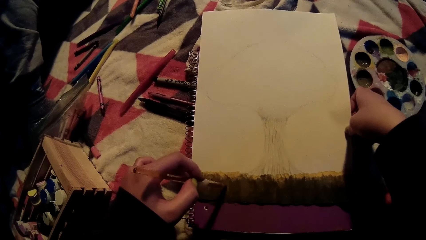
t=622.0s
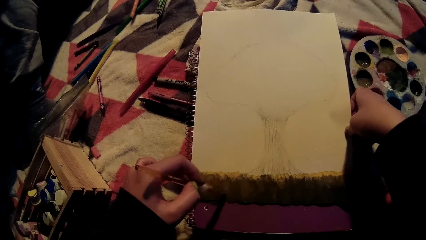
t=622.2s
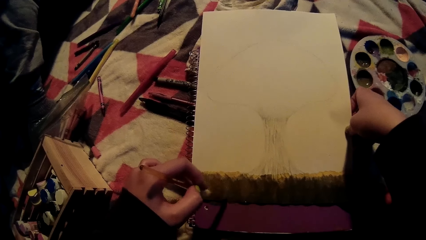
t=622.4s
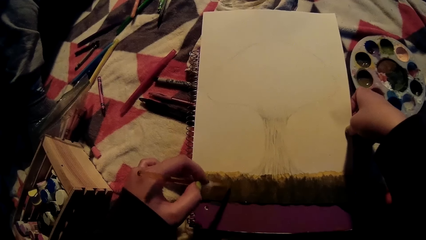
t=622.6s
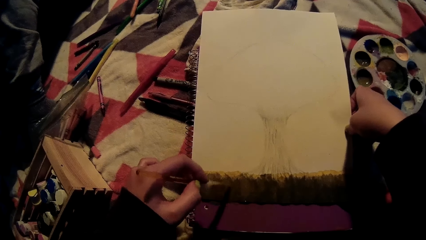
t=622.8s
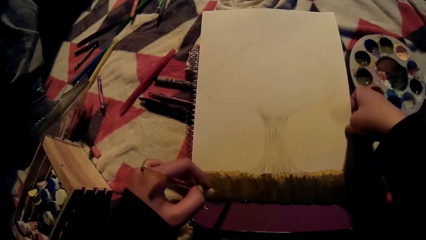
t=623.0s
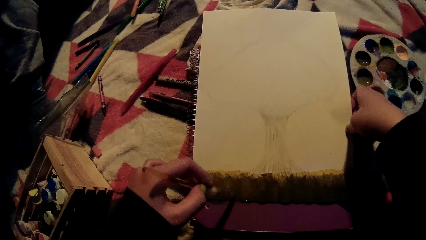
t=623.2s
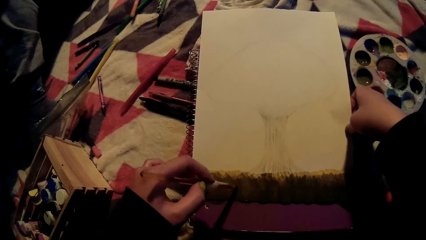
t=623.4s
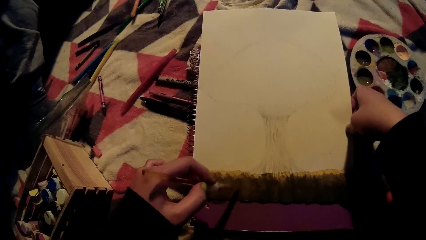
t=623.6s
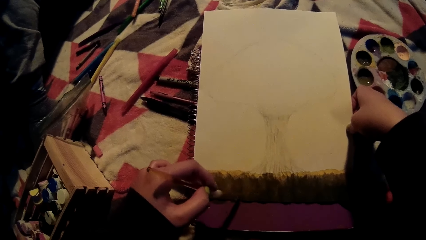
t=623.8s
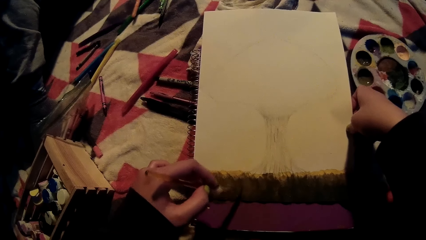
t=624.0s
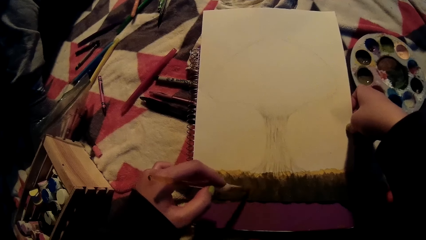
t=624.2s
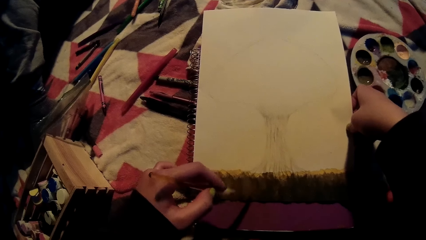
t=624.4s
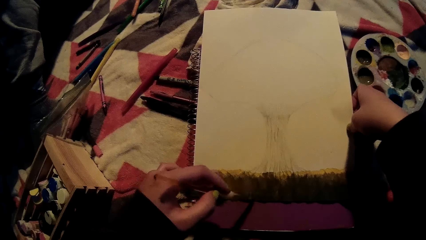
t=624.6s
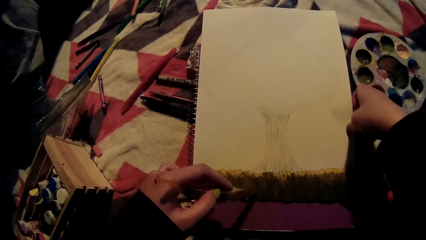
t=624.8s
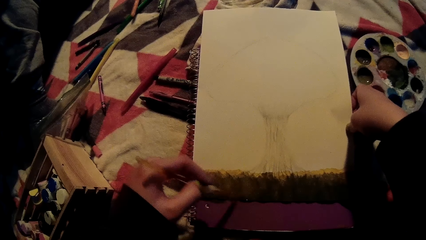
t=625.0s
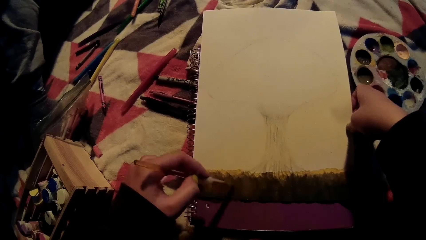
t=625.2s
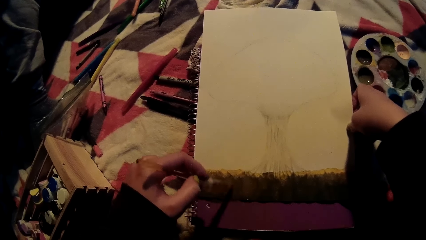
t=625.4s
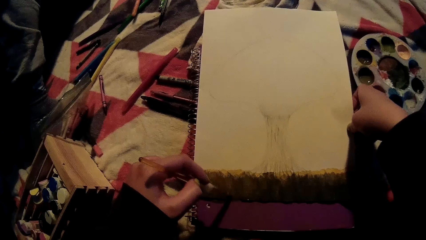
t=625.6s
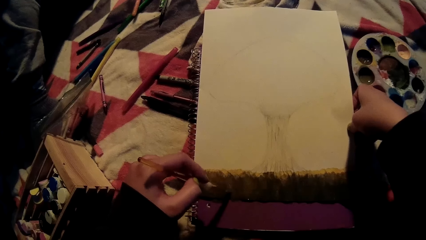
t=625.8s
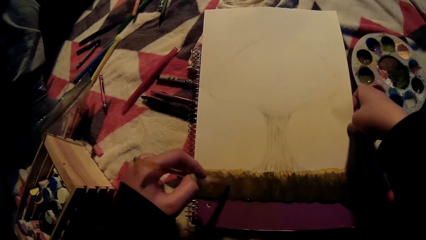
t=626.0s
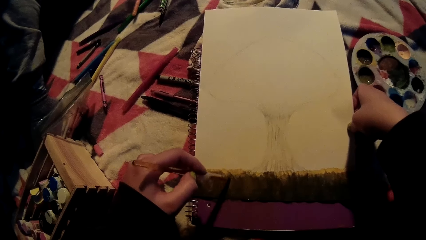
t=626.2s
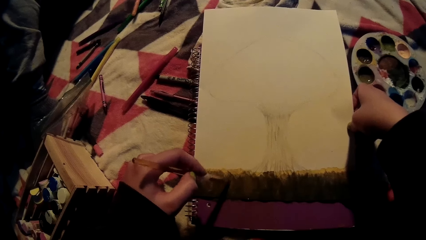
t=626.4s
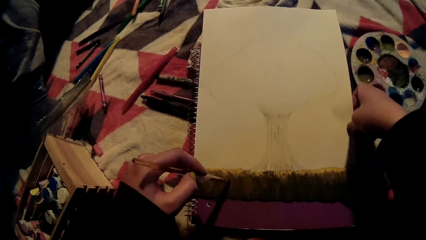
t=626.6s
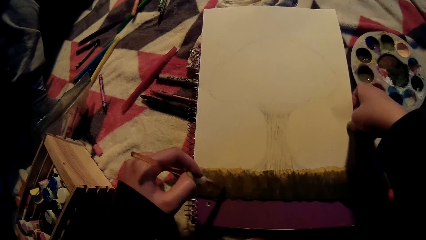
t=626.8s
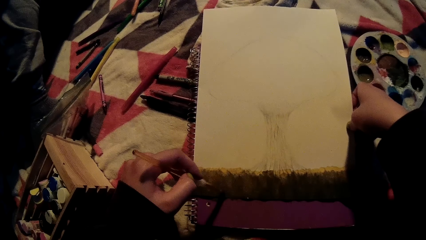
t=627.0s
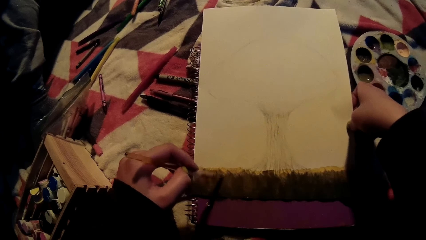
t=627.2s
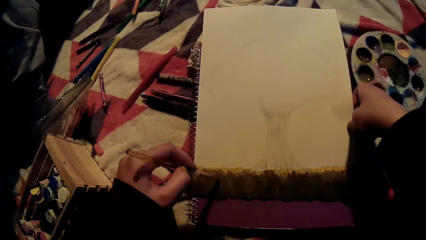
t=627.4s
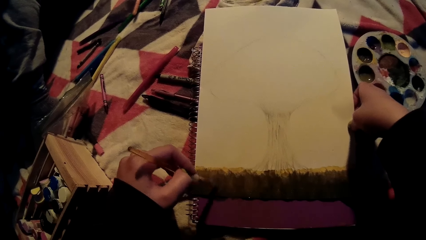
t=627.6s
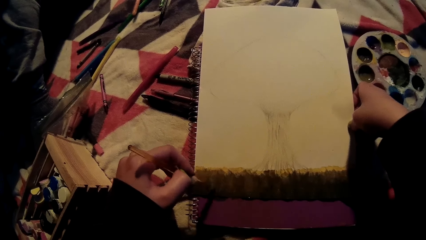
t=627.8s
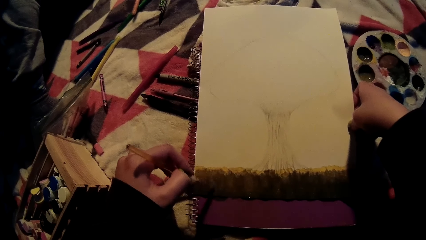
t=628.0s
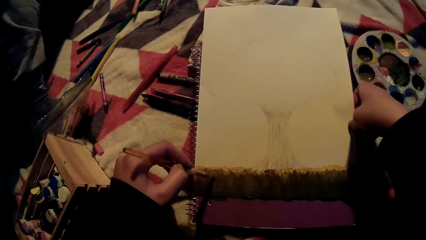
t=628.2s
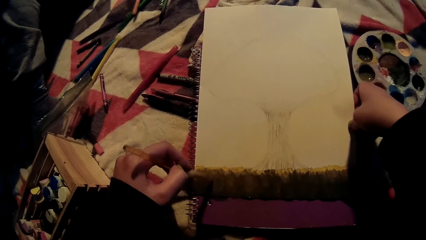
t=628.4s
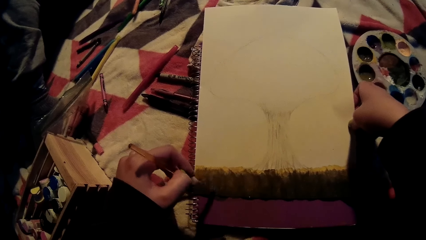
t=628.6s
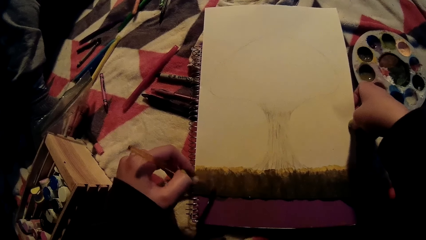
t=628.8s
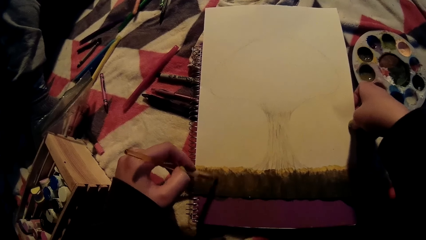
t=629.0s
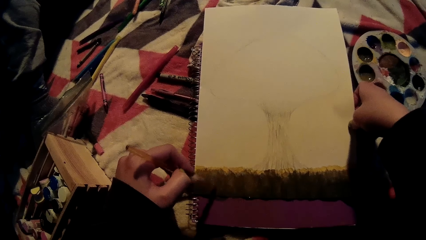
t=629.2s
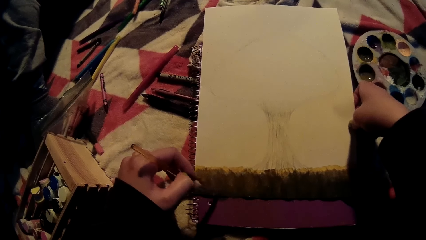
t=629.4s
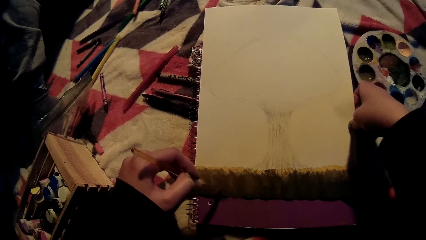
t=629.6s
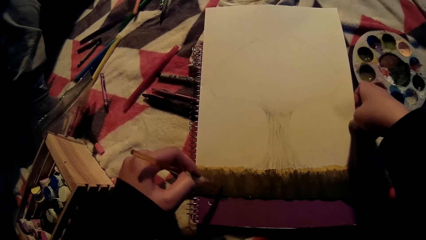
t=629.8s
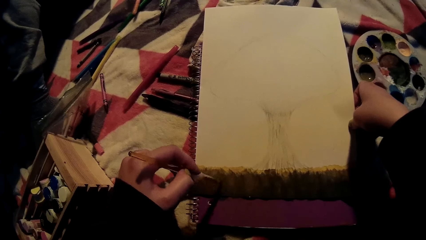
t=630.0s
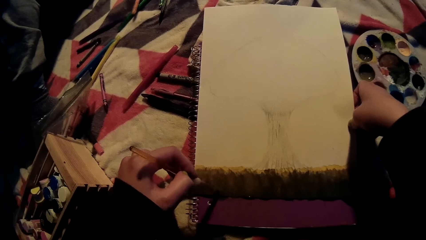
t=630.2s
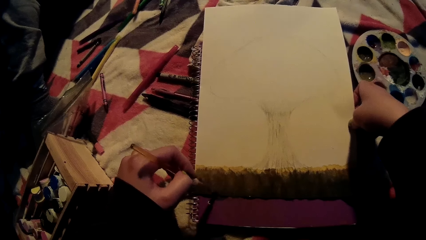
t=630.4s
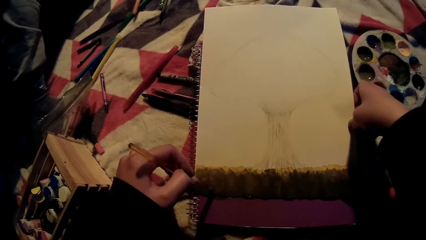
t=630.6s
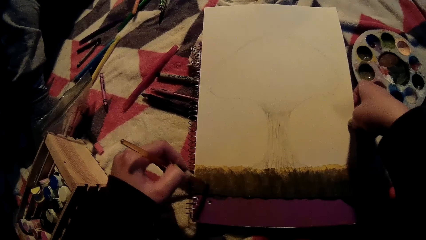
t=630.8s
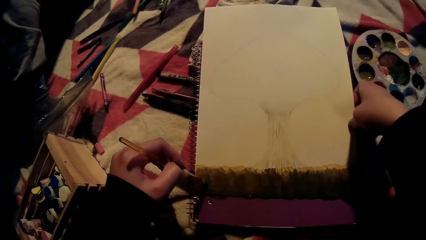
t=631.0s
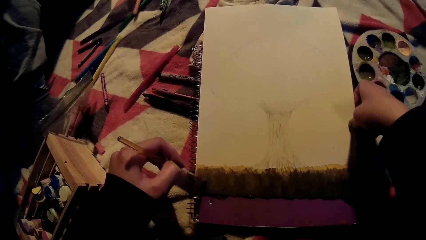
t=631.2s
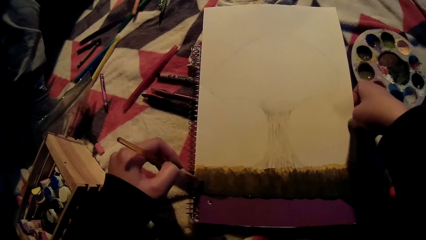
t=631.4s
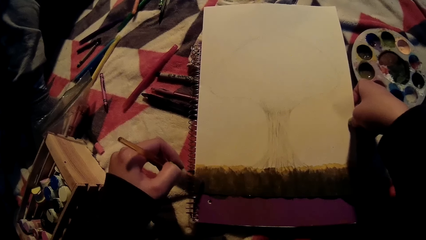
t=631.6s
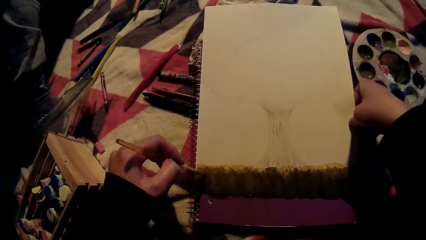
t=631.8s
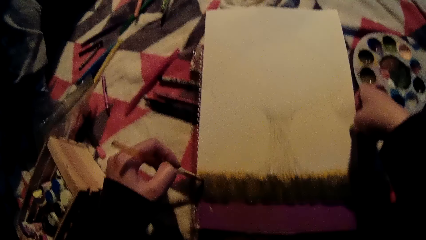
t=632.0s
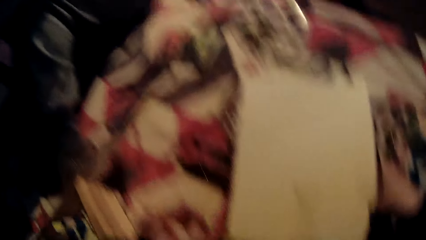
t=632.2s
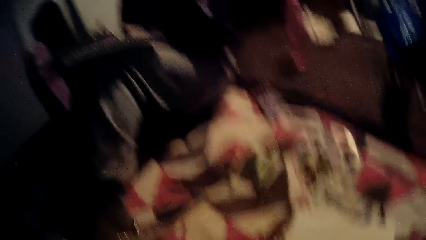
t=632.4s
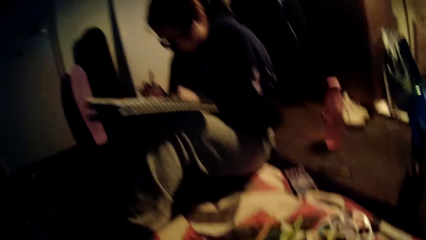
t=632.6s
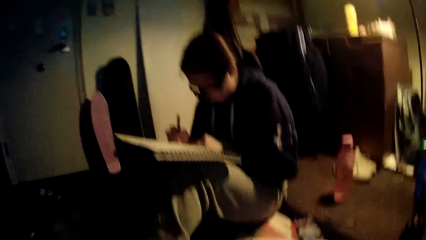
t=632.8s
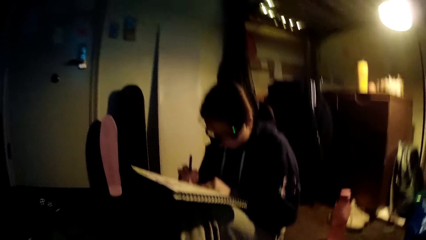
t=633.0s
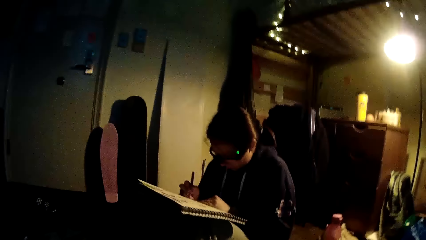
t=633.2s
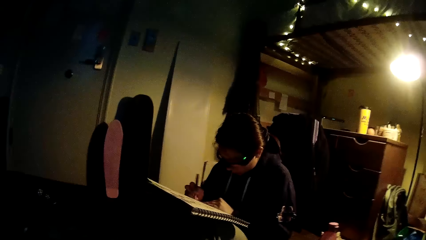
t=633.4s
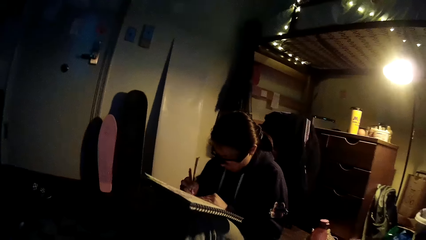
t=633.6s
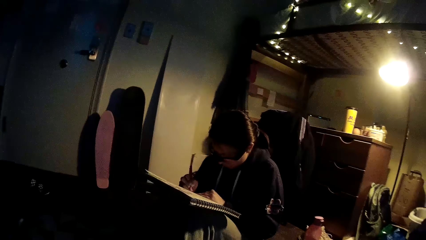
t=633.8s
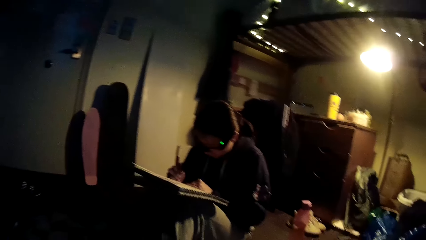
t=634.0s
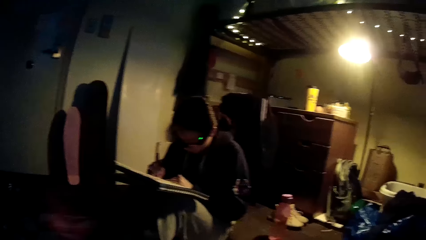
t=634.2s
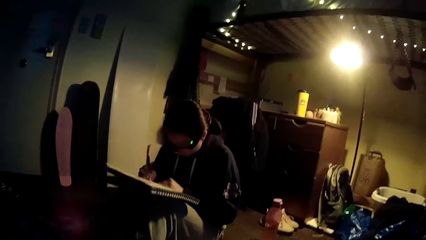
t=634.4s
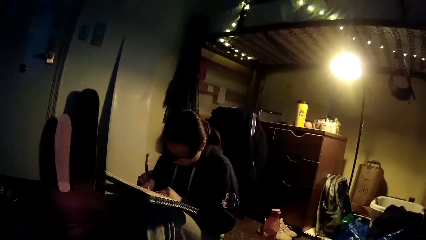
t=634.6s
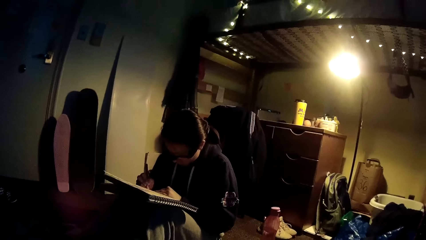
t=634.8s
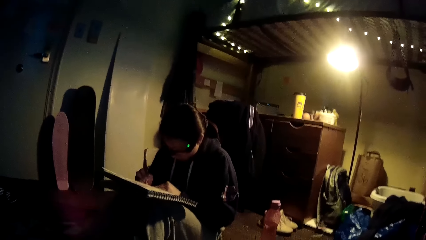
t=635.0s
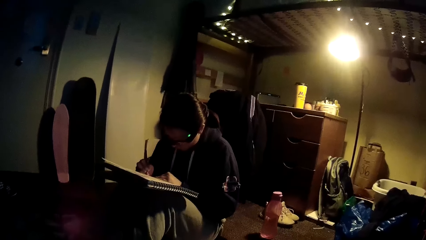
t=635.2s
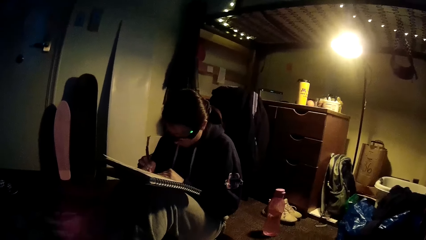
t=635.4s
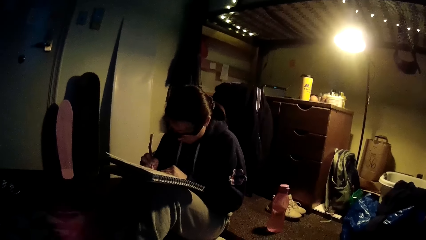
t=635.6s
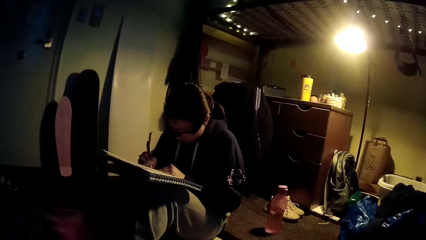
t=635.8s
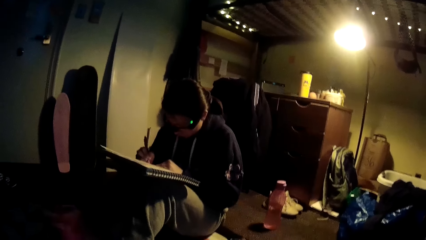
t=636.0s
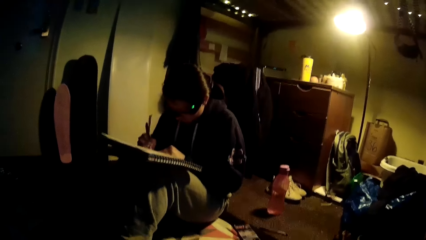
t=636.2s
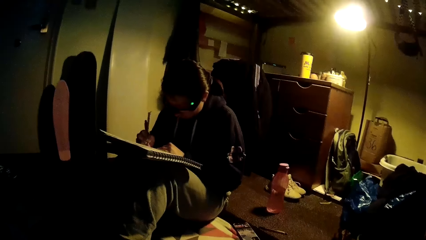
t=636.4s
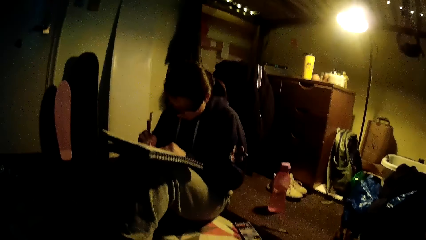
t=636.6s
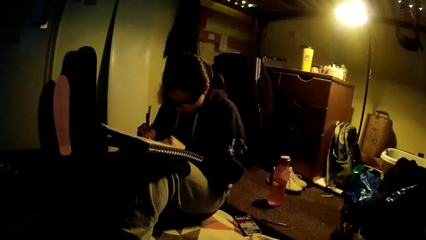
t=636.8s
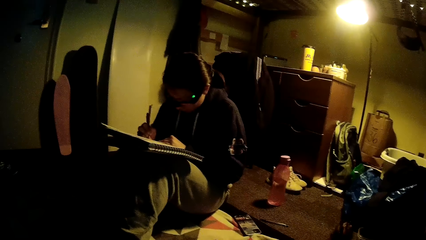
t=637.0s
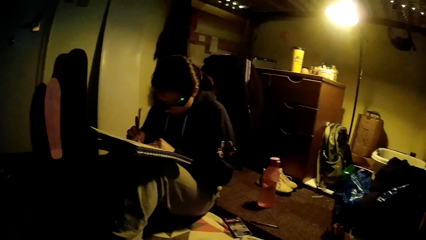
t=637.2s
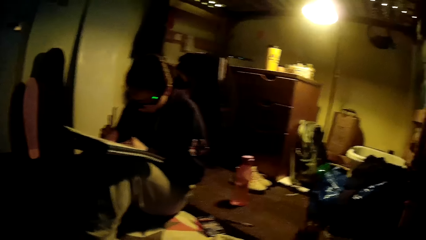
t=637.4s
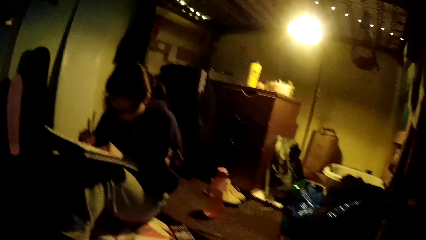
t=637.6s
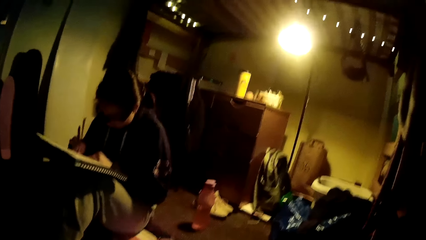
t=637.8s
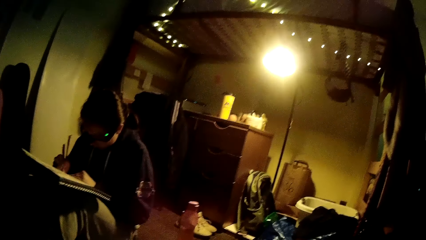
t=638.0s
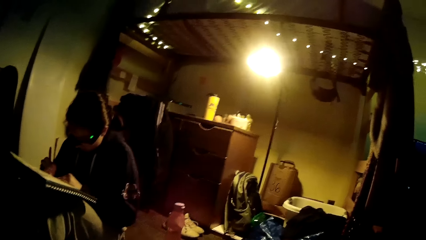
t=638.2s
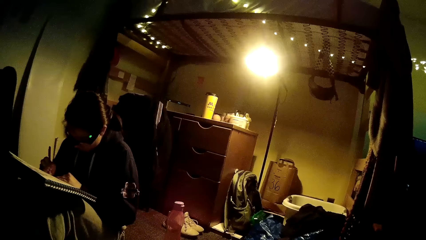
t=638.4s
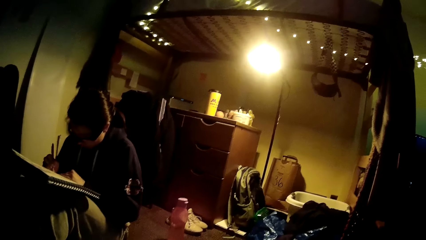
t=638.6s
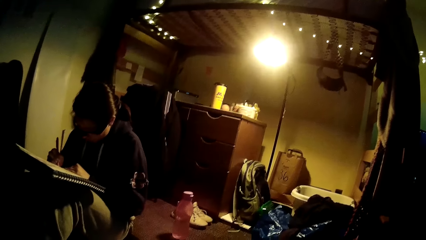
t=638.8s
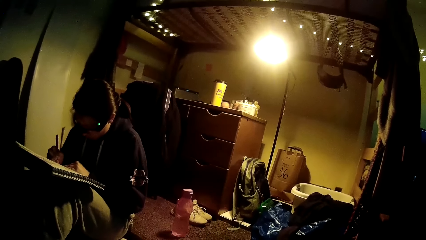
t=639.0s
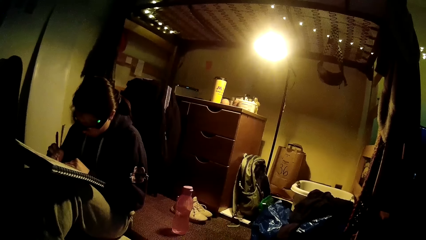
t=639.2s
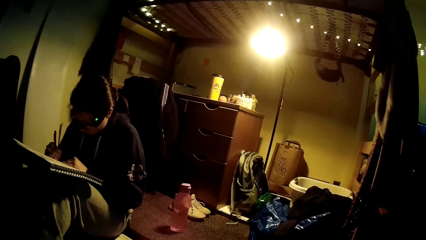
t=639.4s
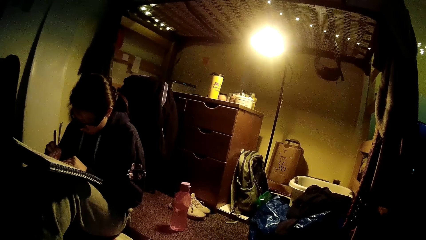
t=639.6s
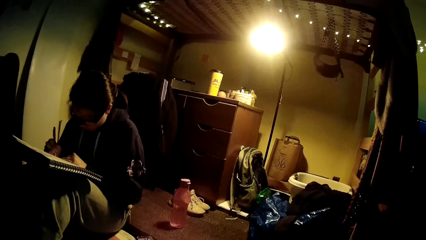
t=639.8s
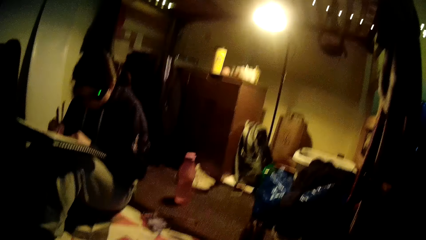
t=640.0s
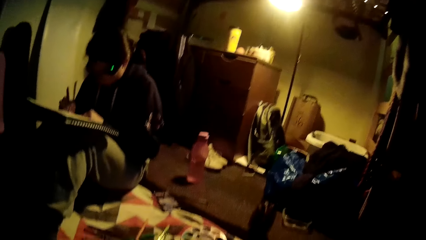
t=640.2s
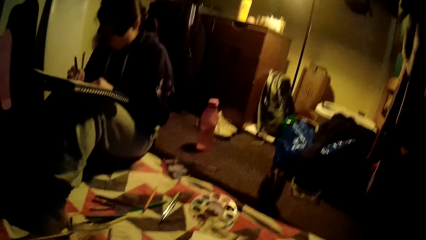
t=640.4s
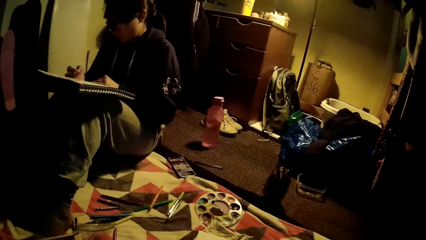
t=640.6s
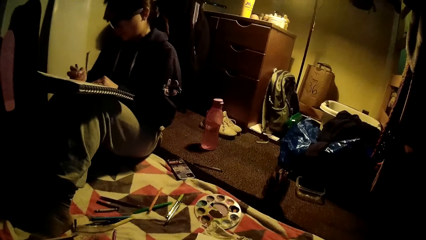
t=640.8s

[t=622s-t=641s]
Someone paints on the drawing sheet with a color pen in her right hand. The camera wearer looks around the room.
